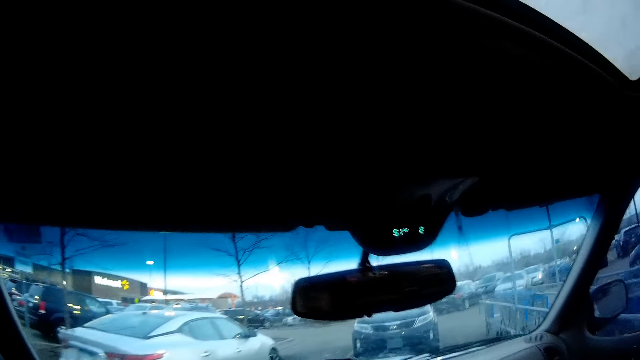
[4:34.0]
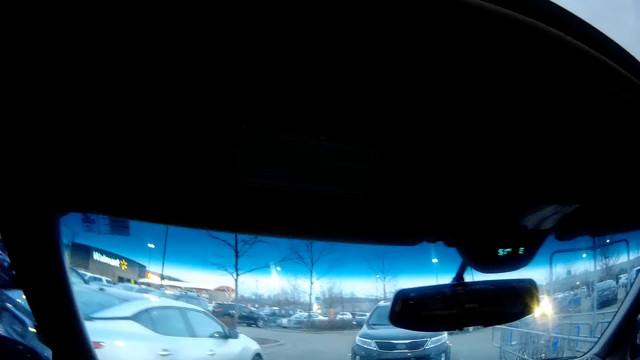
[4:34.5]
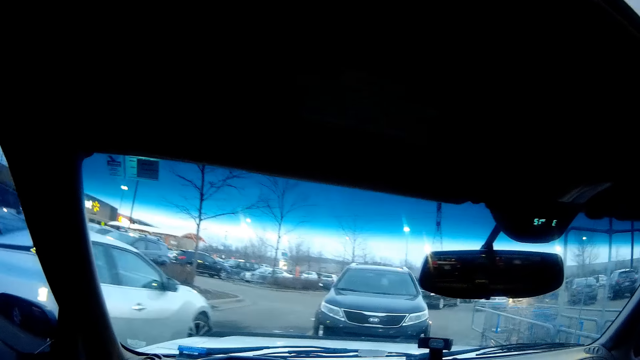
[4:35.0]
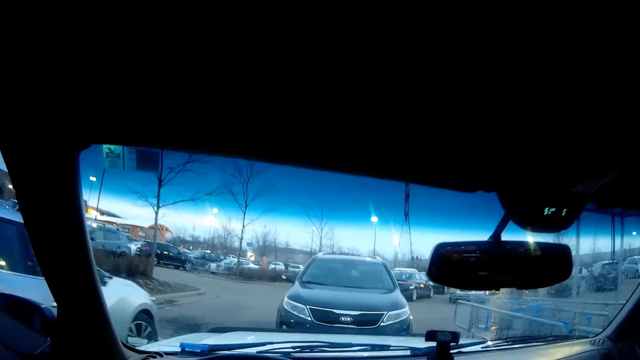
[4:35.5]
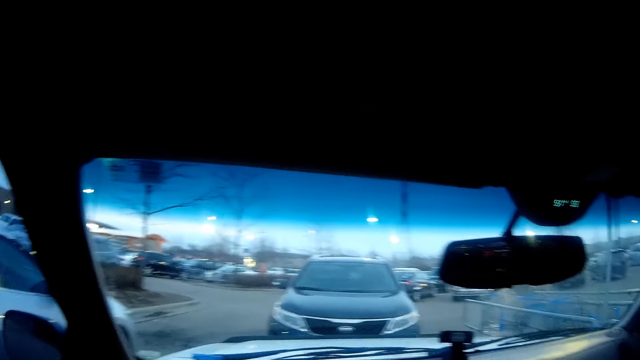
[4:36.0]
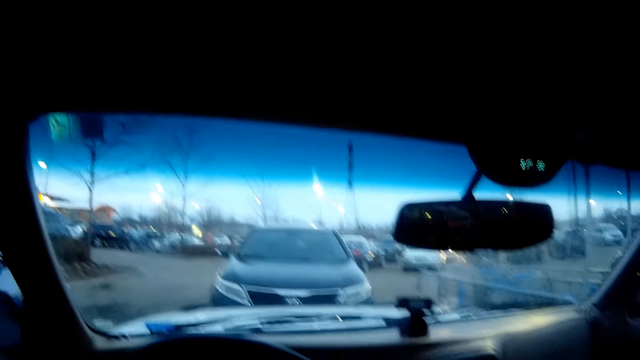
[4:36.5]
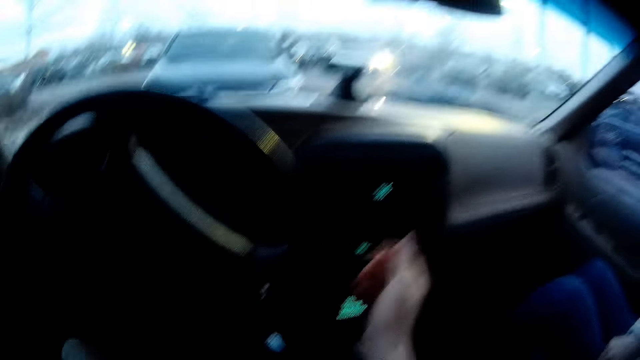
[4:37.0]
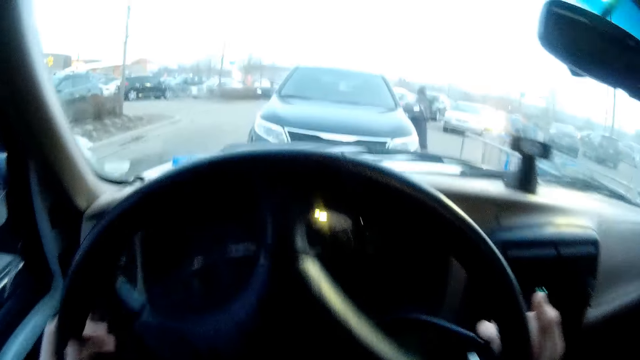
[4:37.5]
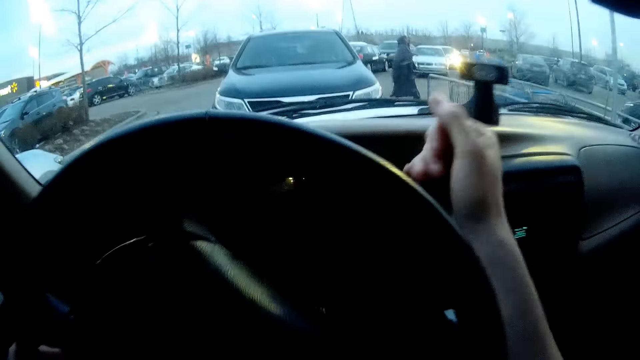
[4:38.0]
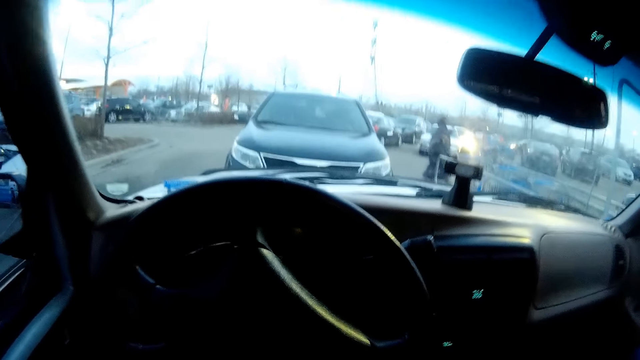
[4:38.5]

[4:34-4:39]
The camera wearer parks the car in the parking lot. He pushes the hand gear of the car with his right hand.
